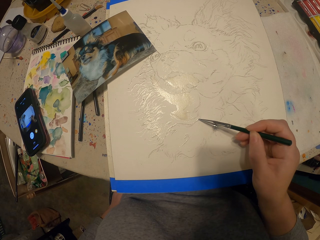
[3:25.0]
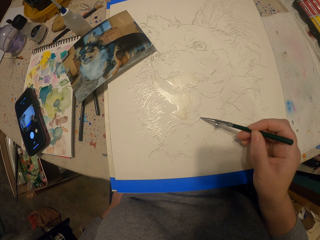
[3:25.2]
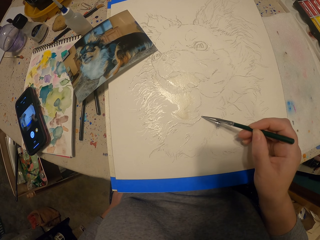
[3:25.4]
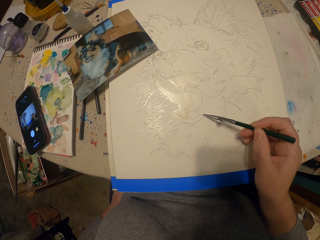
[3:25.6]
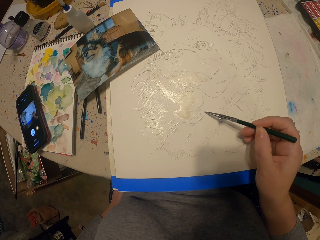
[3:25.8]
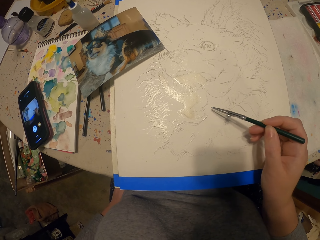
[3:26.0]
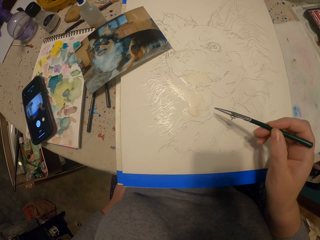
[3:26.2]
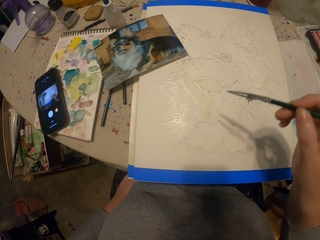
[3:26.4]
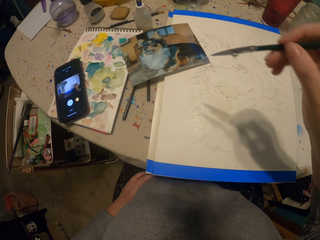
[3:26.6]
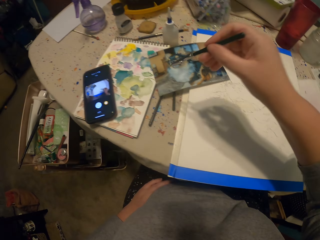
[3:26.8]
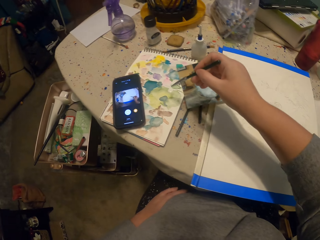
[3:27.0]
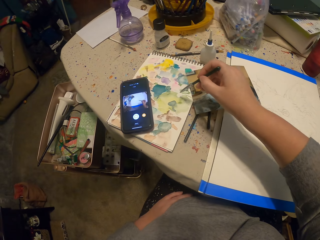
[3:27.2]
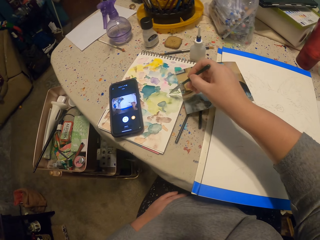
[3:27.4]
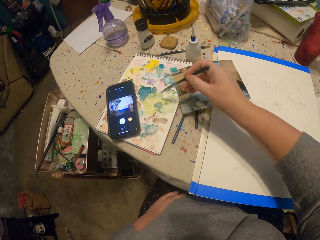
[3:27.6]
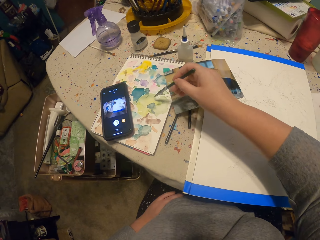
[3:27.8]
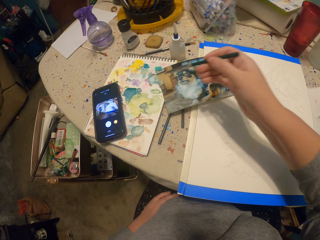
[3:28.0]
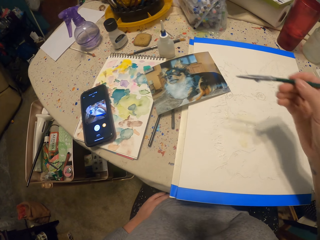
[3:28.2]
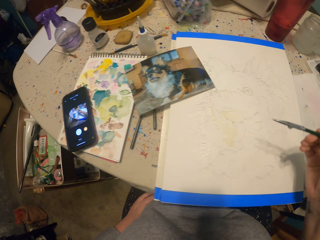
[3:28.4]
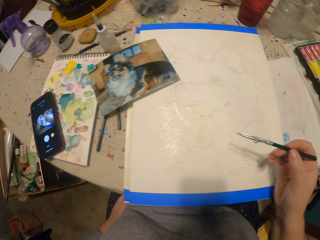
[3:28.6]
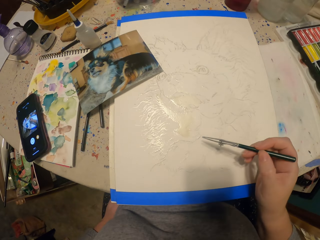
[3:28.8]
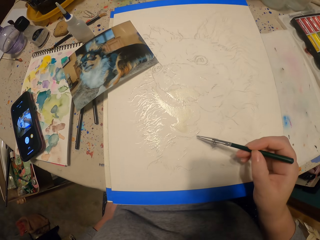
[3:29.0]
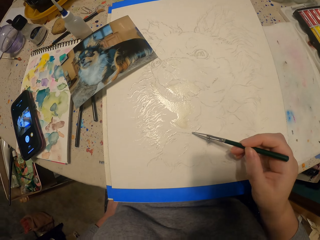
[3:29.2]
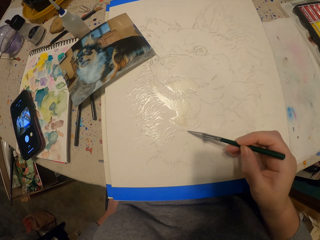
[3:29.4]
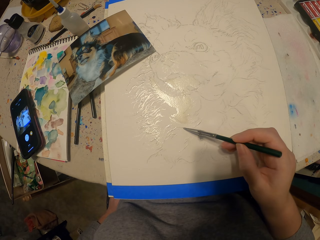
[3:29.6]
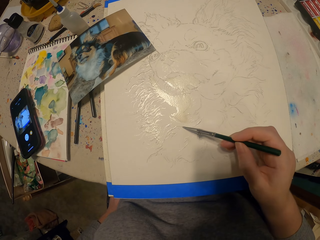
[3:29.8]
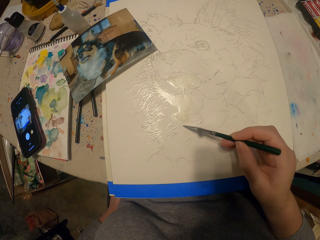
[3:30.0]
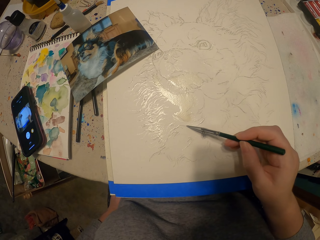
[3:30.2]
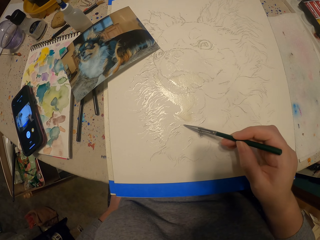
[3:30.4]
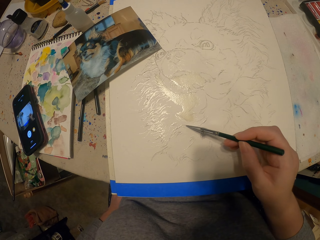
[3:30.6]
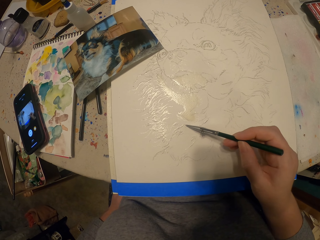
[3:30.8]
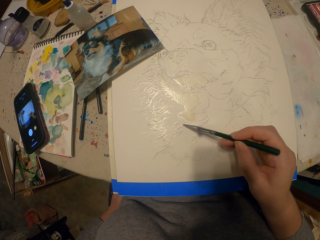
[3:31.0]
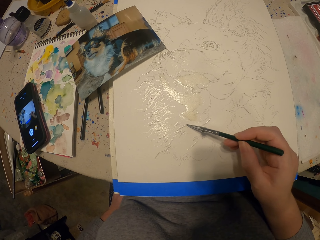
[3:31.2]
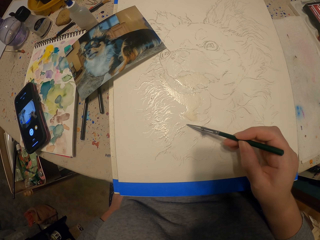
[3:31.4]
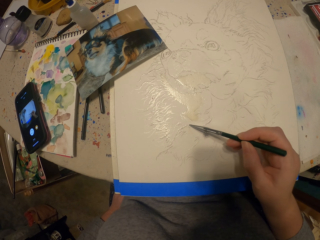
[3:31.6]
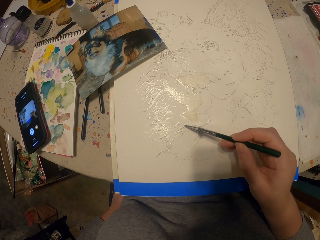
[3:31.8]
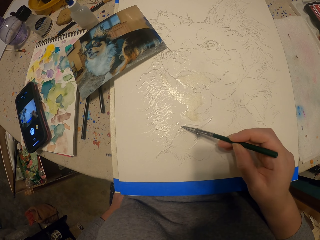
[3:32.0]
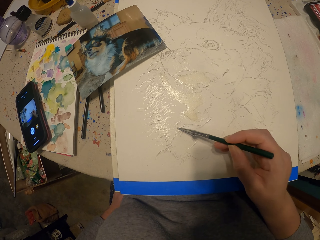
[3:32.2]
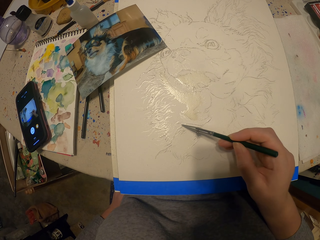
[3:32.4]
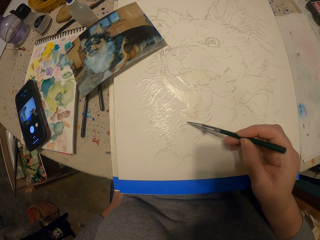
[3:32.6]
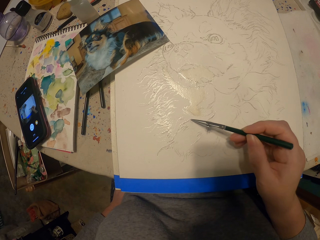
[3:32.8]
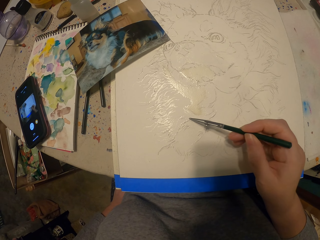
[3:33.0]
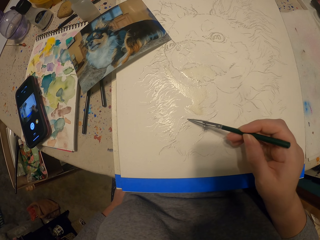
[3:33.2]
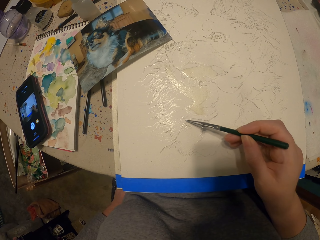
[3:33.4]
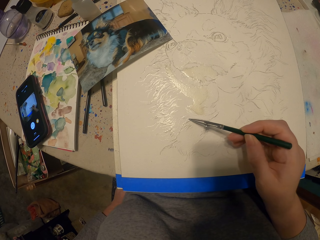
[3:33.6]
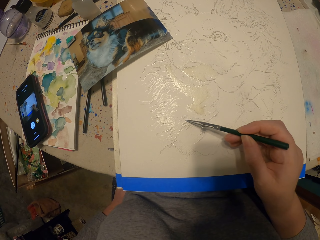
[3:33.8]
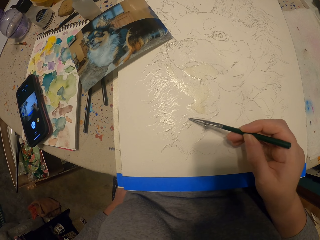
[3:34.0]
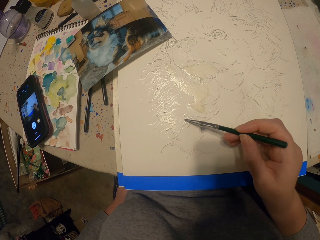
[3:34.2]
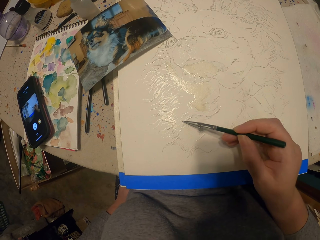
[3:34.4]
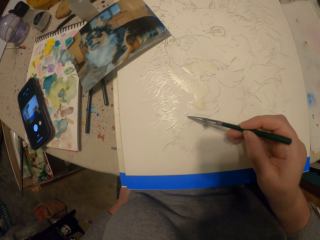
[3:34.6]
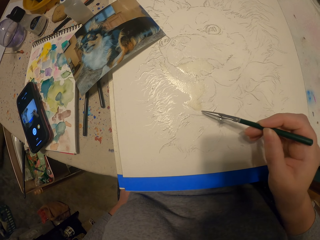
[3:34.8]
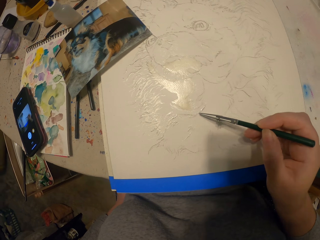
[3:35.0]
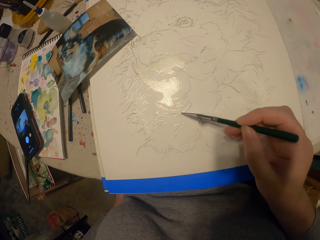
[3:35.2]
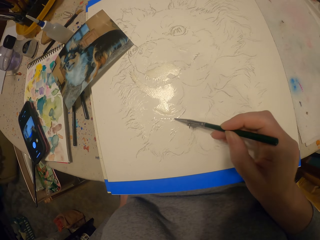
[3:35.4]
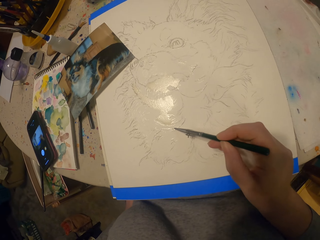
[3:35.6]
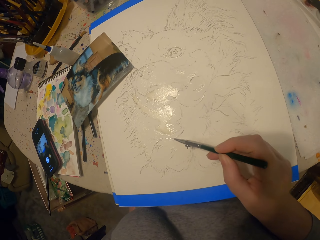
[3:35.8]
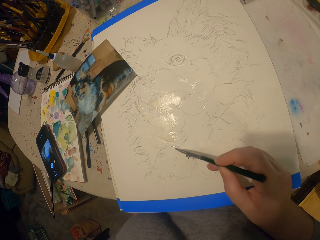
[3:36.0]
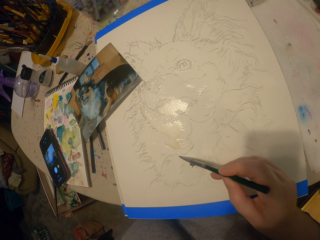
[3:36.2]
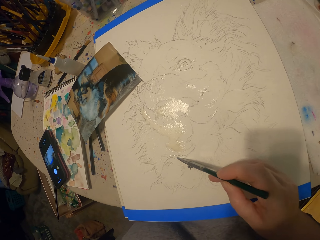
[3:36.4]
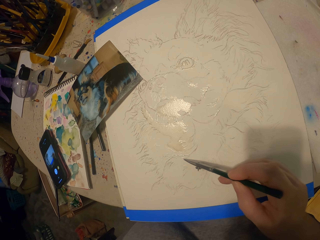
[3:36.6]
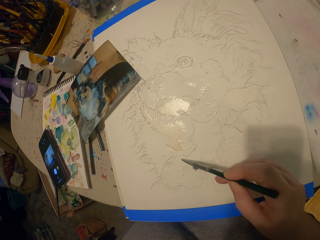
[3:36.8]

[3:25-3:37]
The camera wearer dips the painting pencil in the ink. They paint a picture.

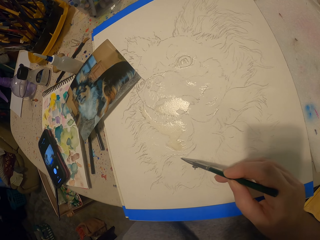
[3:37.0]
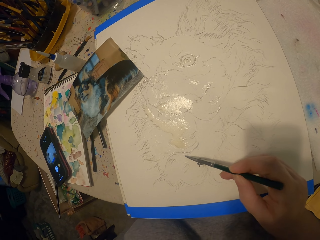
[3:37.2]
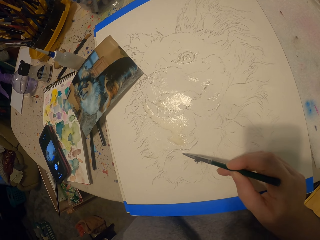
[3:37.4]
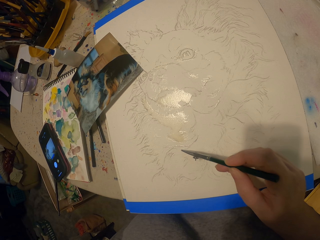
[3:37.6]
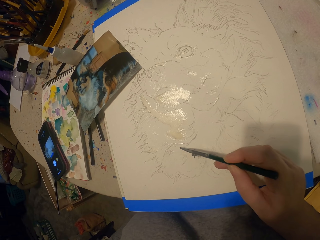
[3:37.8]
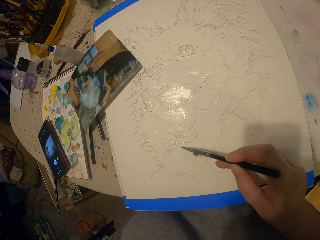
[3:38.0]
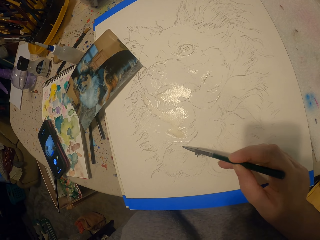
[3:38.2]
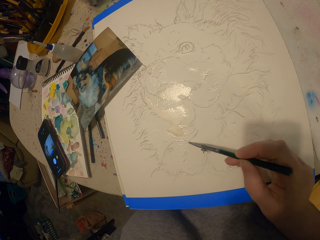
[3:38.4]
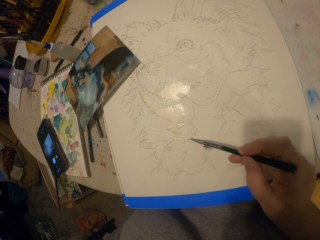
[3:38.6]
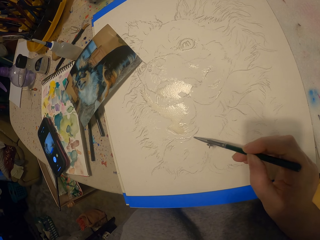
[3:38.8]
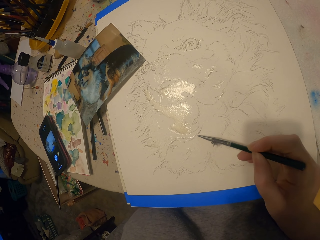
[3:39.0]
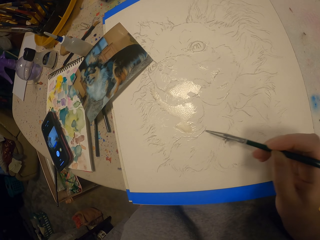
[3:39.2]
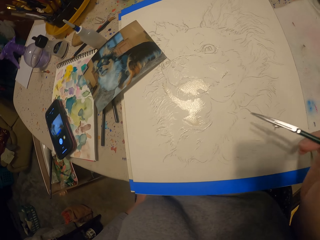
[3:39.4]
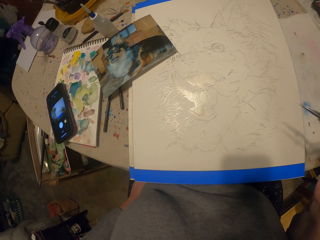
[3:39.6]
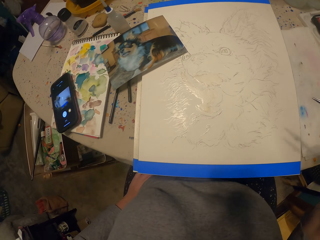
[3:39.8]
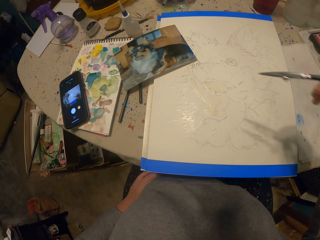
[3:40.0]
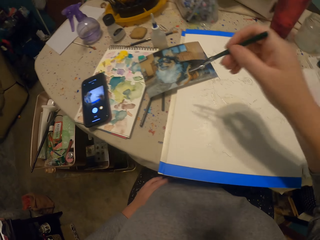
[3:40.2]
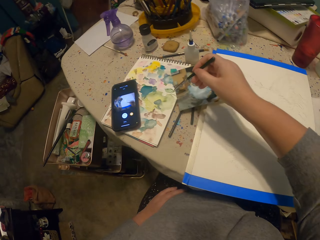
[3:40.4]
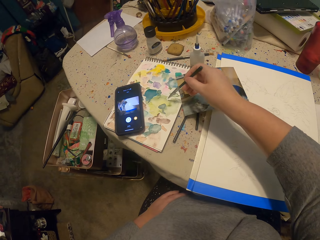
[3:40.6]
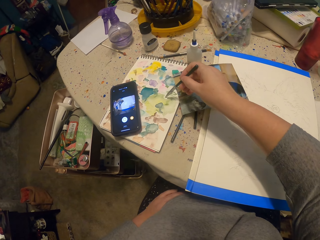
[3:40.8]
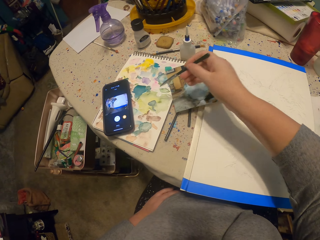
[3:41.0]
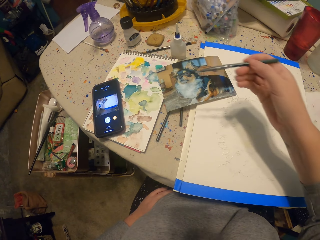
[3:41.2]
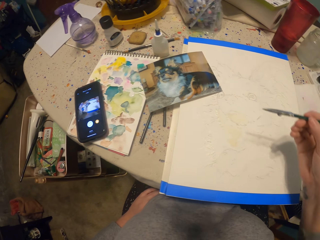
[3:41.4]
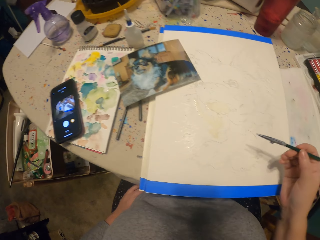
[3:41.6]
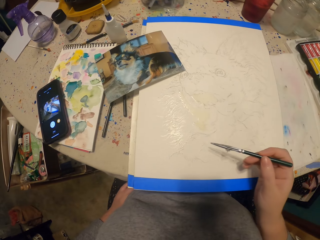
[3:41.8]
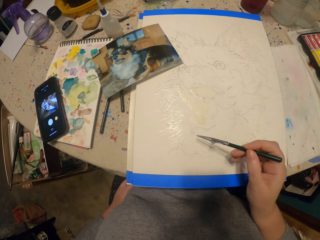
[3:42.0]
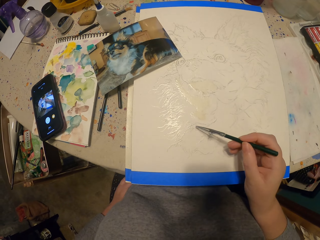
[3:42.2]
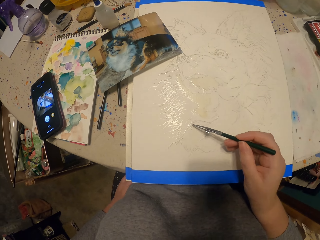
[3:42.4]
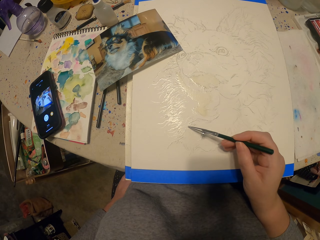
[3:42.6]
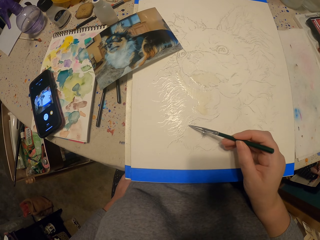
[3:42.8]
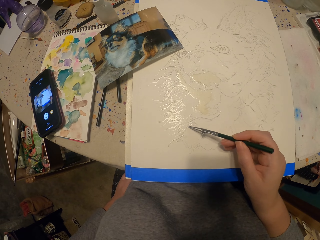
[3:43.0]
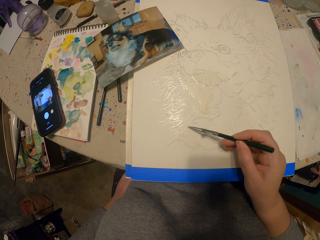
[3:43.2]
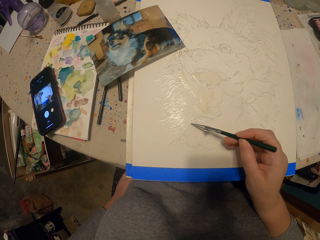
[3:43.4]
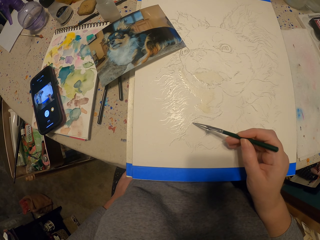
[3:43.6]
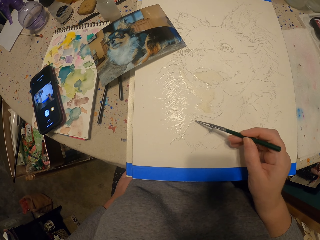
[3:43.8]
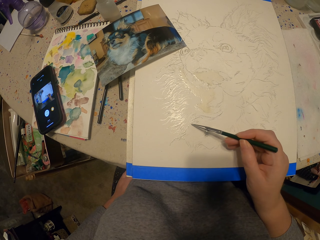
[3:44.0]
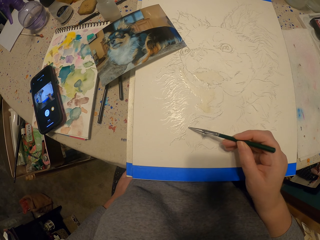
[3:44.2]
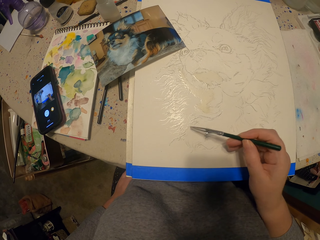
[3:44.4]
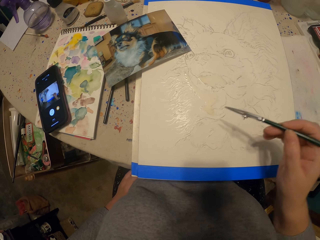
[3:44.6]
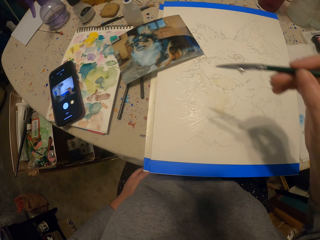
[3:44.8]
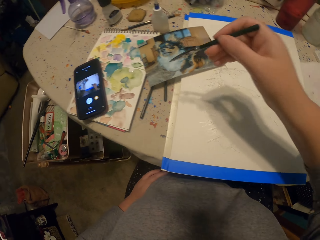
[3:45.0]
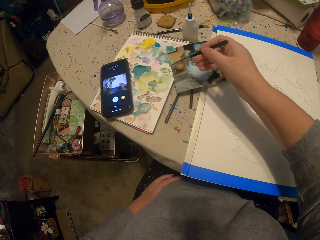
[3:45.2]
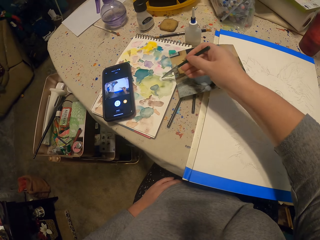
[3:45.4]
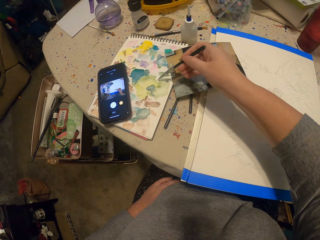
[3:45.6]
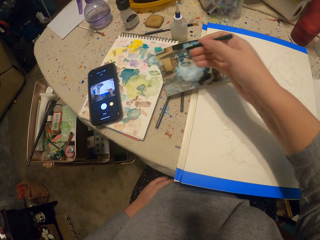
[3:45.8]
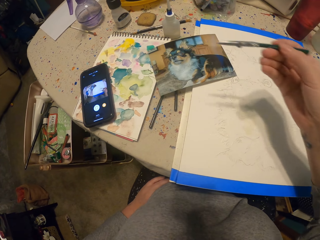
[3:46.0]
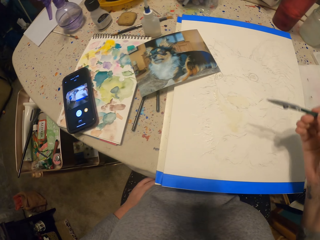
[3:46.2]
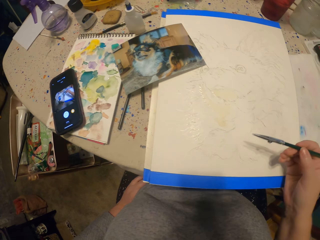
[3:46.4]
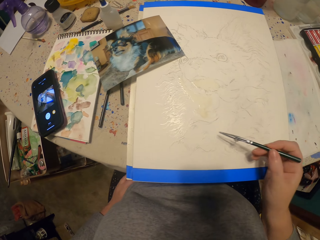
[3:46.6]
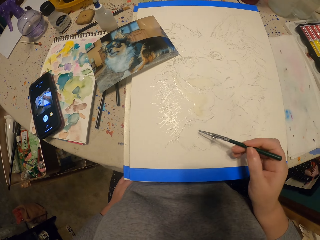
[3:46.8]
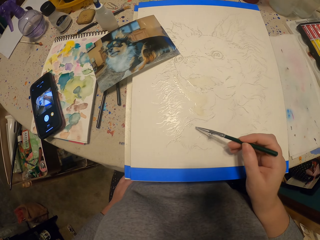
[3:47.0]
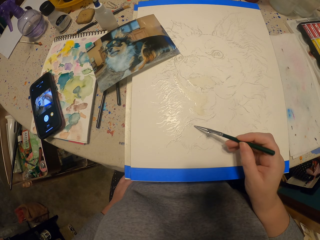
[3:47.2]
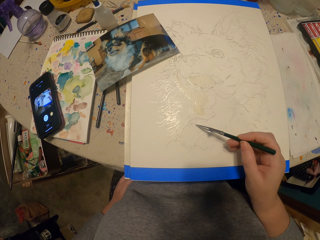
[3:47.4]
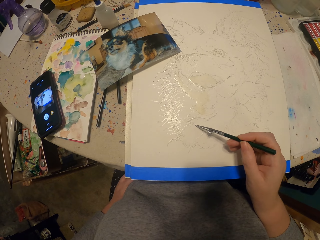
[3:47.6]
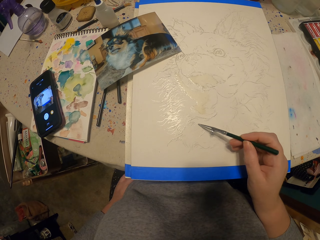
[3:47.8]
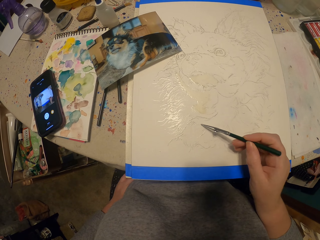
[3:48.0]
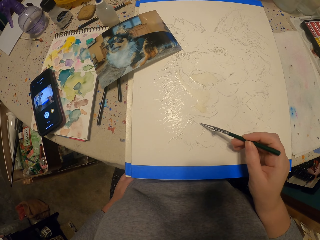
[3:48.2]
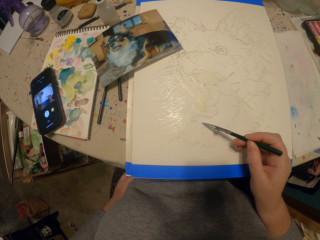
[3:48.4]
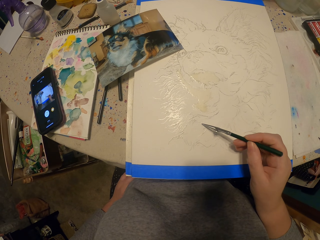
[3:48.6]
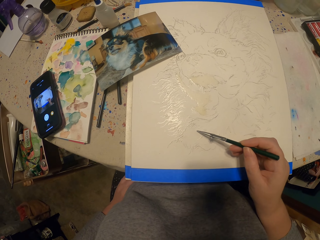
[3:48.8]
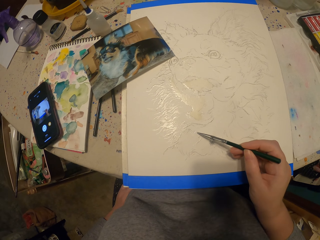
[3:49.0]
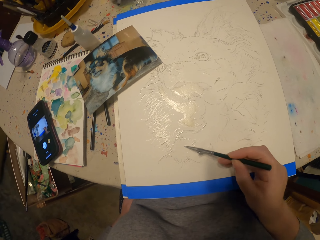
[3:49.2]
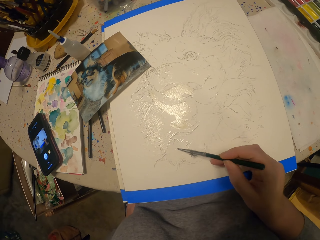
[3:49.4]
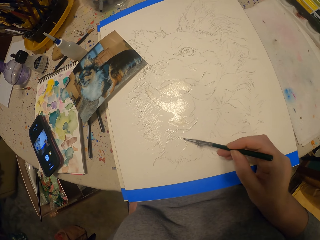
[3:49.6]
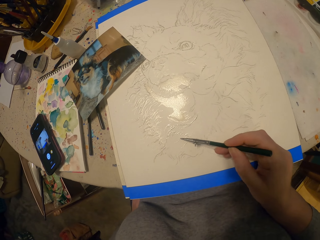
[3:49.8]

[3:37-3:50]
The camera wearer moves the painting pencil away from the picture. They dip the painting pencil in the ink. They paint the picture. They dip the painting pencil in the ink. They paint the picture.
